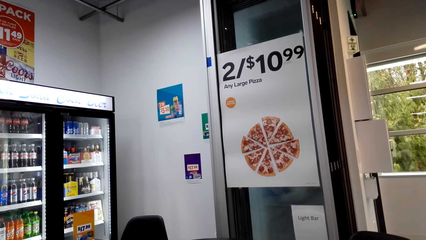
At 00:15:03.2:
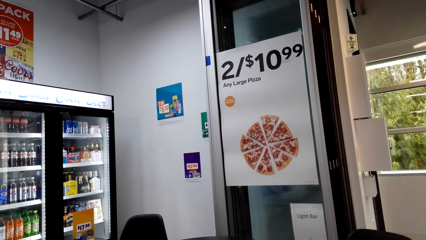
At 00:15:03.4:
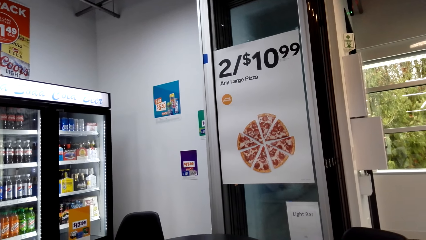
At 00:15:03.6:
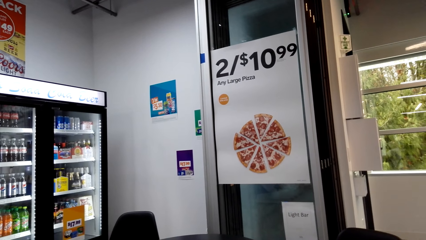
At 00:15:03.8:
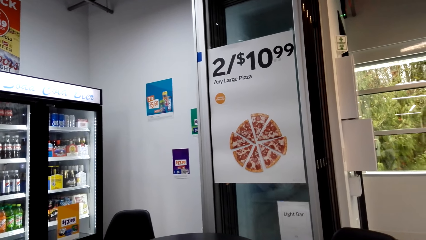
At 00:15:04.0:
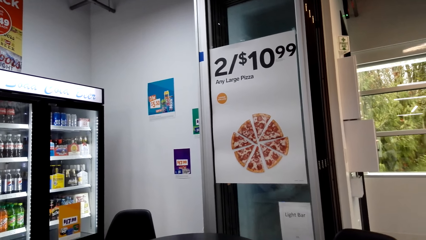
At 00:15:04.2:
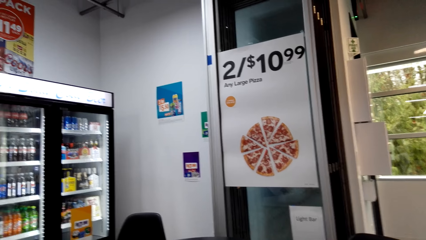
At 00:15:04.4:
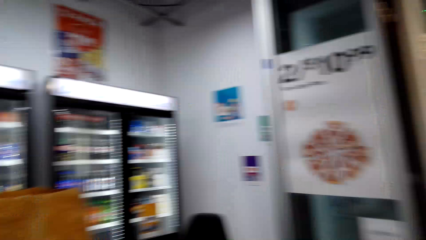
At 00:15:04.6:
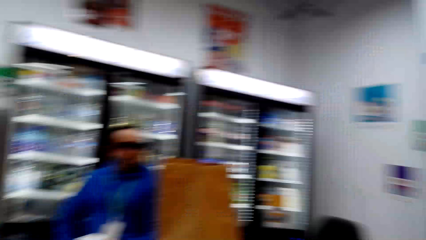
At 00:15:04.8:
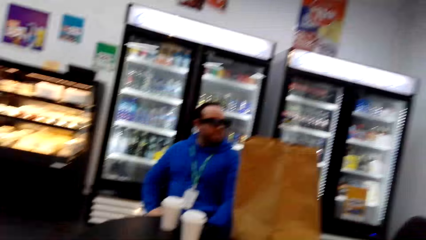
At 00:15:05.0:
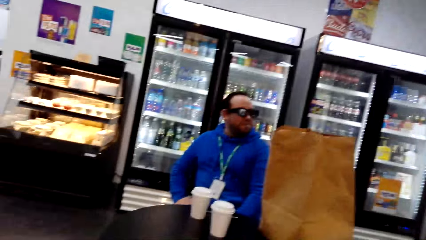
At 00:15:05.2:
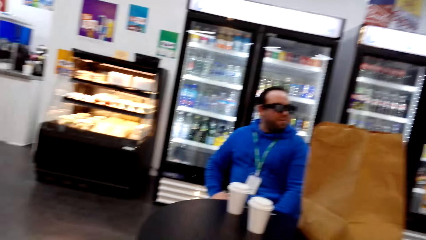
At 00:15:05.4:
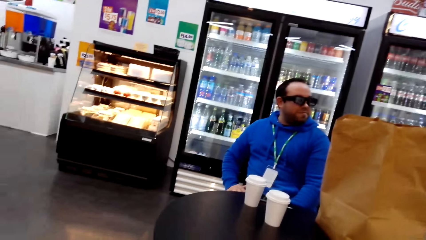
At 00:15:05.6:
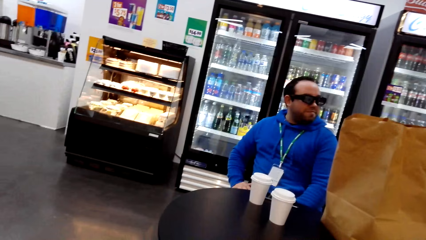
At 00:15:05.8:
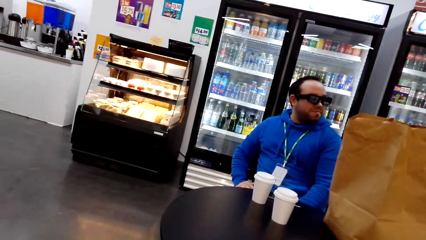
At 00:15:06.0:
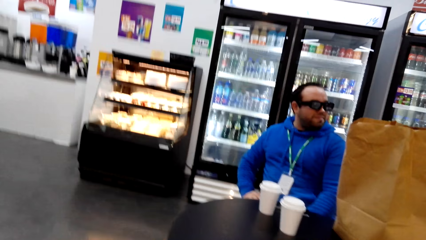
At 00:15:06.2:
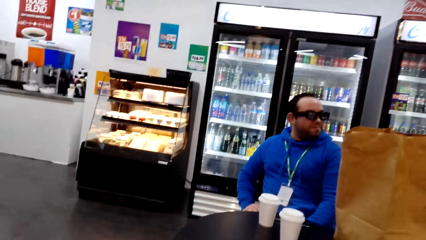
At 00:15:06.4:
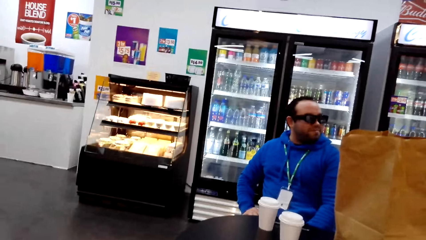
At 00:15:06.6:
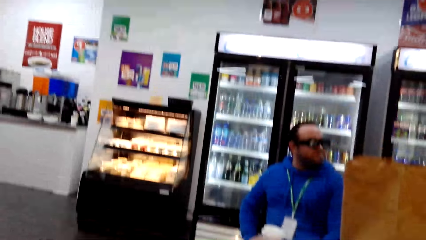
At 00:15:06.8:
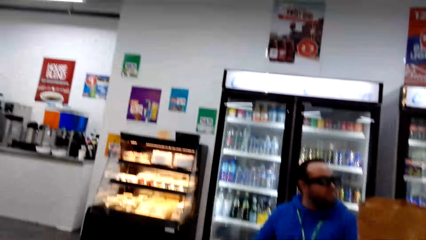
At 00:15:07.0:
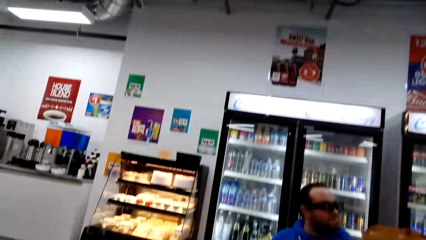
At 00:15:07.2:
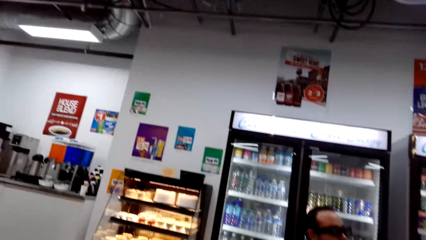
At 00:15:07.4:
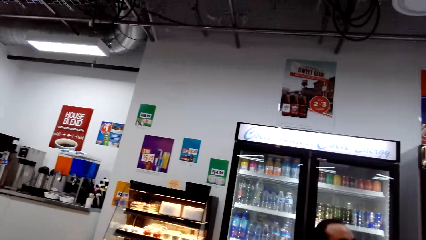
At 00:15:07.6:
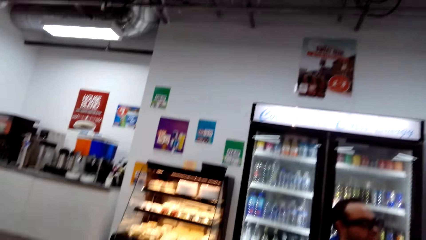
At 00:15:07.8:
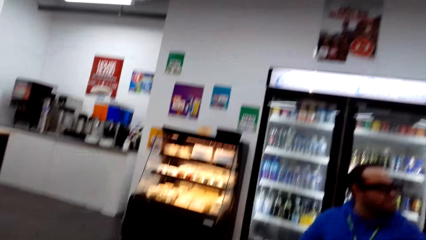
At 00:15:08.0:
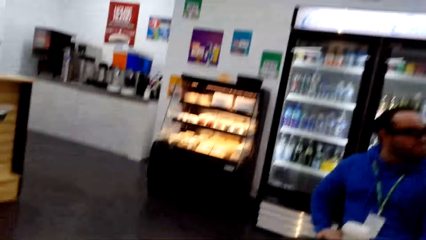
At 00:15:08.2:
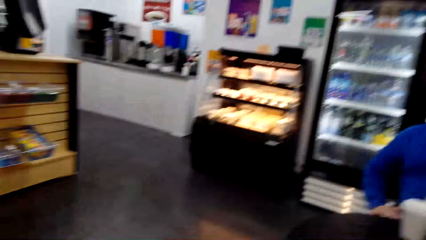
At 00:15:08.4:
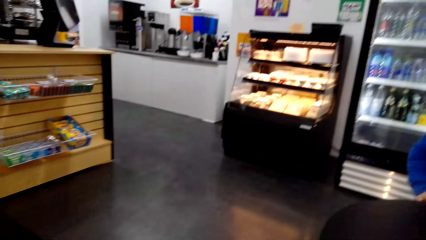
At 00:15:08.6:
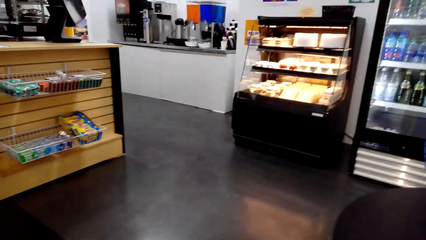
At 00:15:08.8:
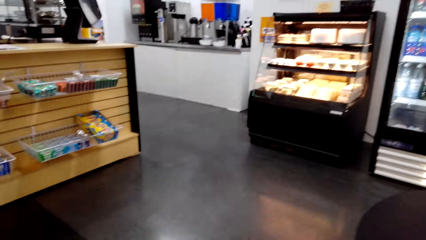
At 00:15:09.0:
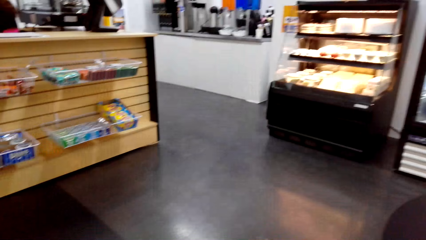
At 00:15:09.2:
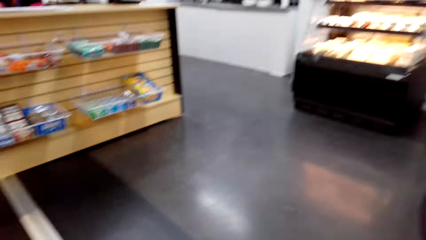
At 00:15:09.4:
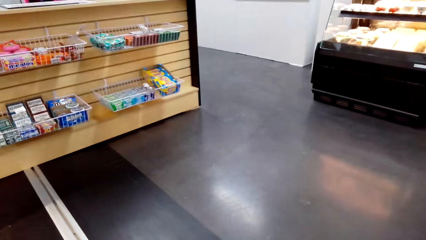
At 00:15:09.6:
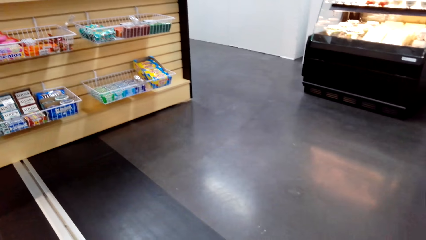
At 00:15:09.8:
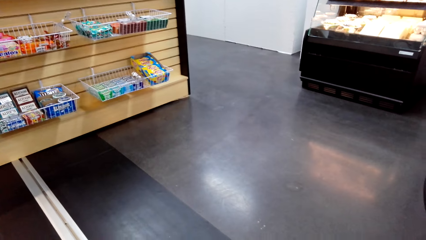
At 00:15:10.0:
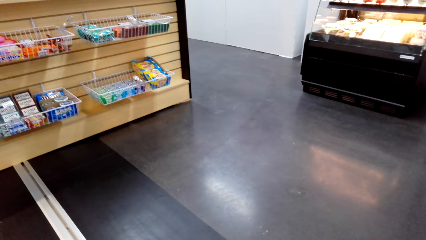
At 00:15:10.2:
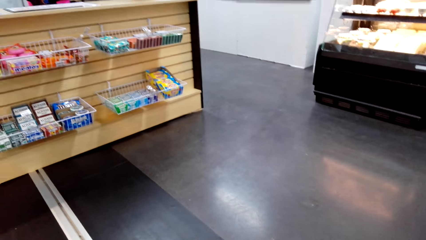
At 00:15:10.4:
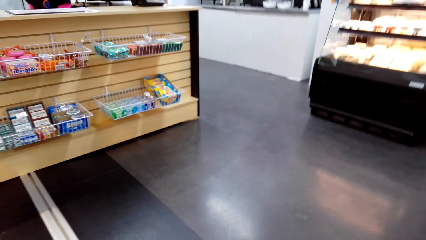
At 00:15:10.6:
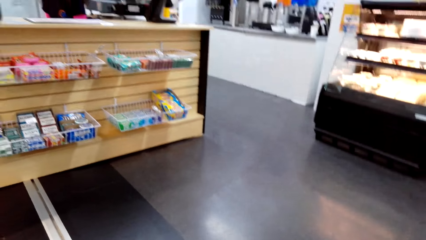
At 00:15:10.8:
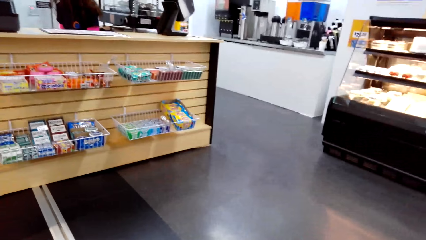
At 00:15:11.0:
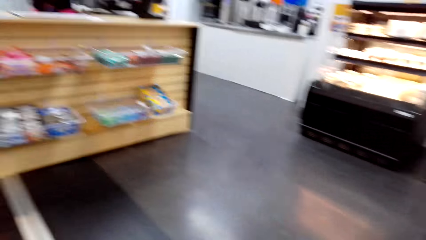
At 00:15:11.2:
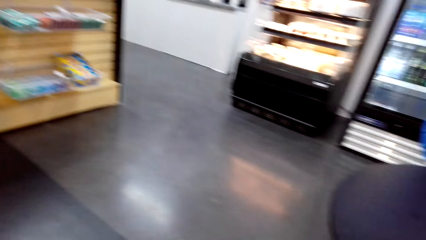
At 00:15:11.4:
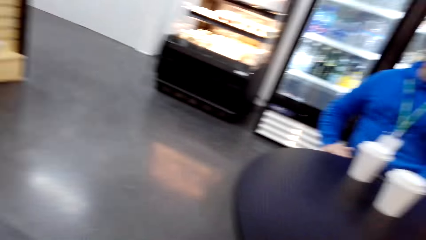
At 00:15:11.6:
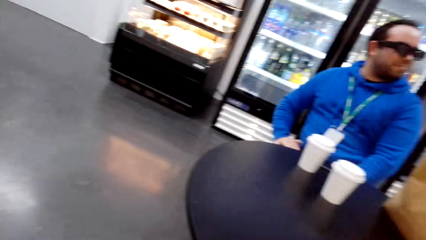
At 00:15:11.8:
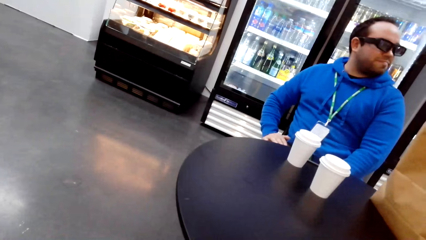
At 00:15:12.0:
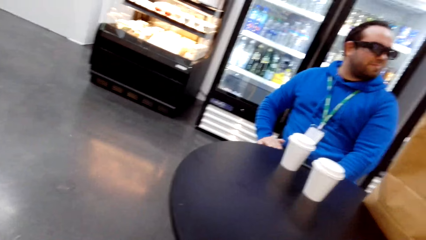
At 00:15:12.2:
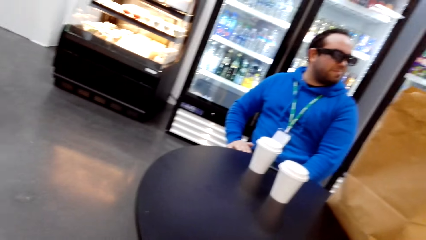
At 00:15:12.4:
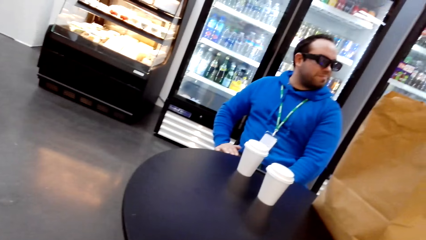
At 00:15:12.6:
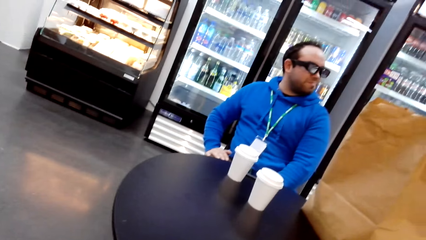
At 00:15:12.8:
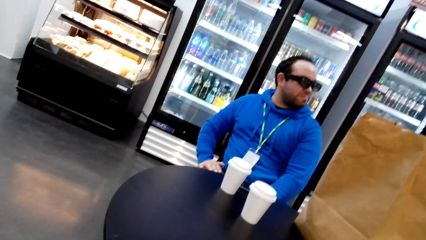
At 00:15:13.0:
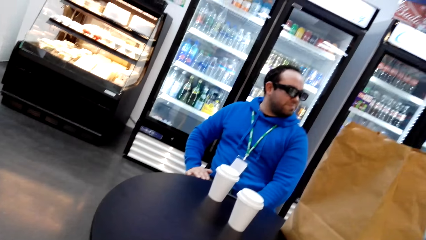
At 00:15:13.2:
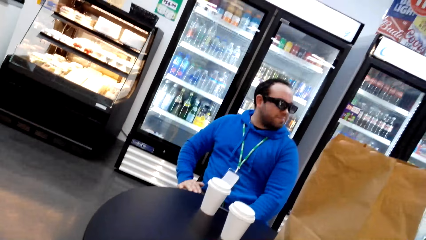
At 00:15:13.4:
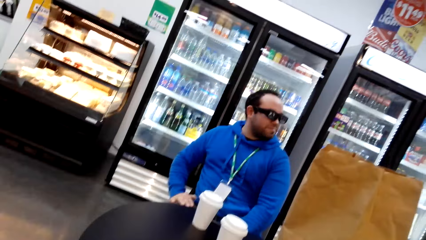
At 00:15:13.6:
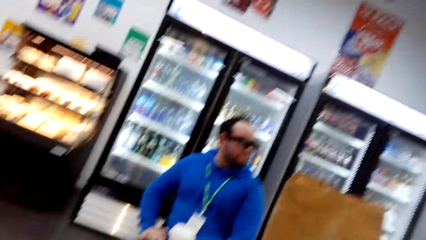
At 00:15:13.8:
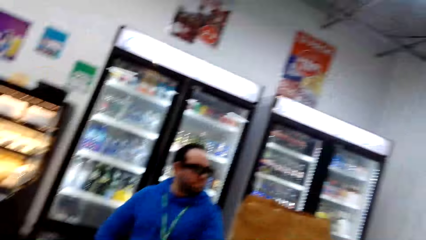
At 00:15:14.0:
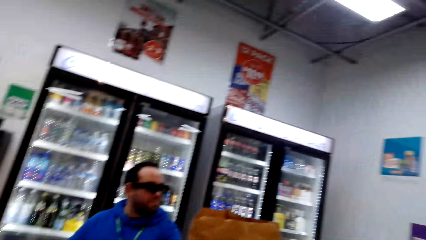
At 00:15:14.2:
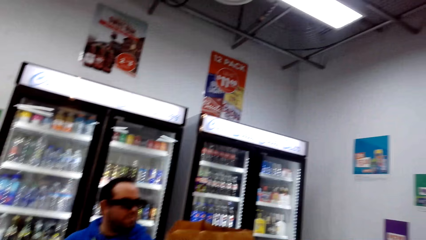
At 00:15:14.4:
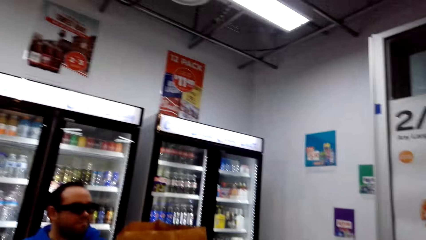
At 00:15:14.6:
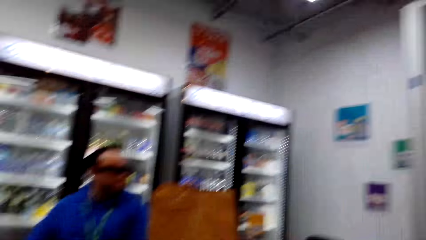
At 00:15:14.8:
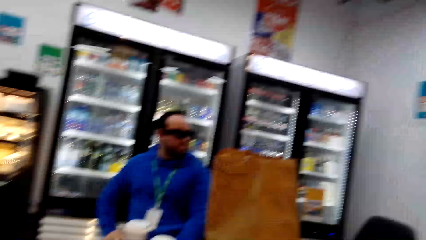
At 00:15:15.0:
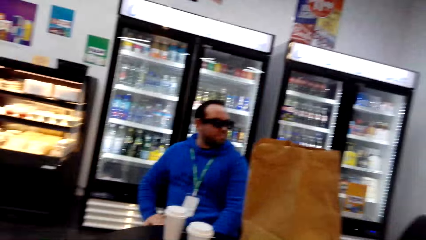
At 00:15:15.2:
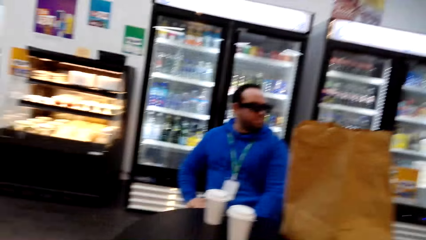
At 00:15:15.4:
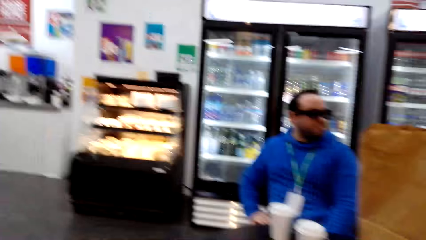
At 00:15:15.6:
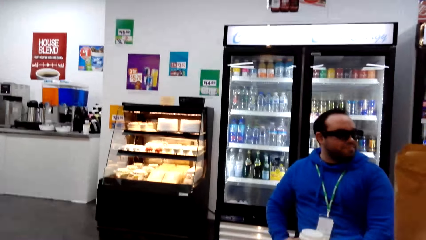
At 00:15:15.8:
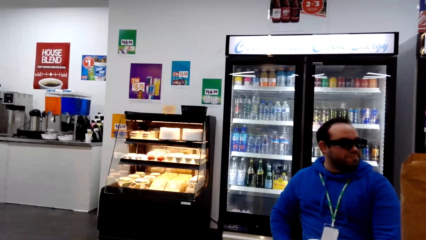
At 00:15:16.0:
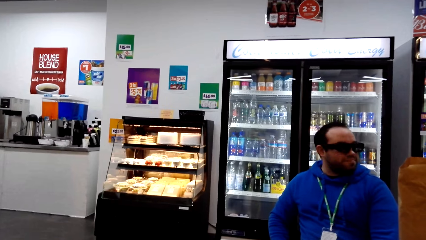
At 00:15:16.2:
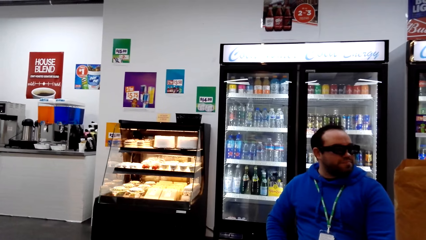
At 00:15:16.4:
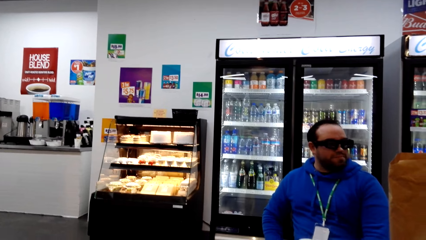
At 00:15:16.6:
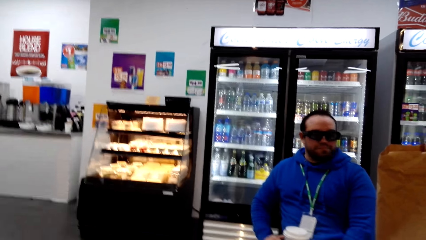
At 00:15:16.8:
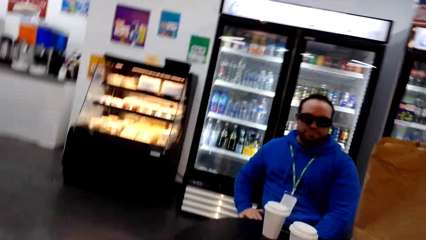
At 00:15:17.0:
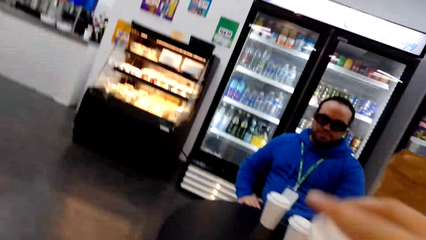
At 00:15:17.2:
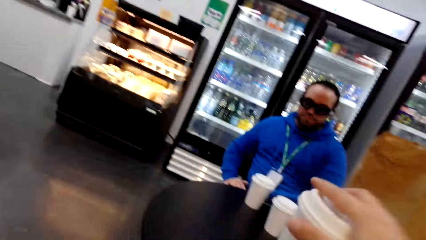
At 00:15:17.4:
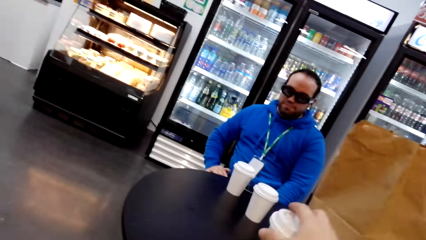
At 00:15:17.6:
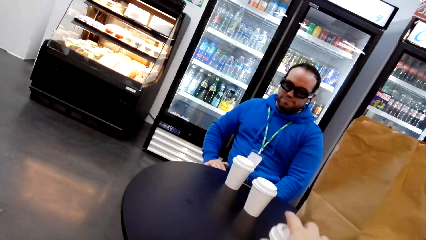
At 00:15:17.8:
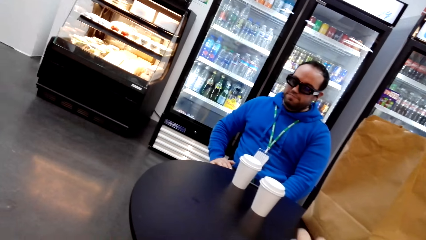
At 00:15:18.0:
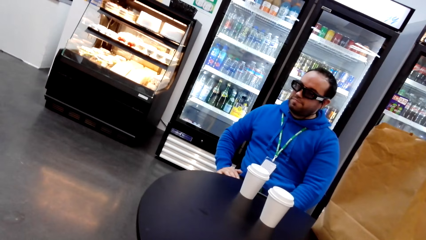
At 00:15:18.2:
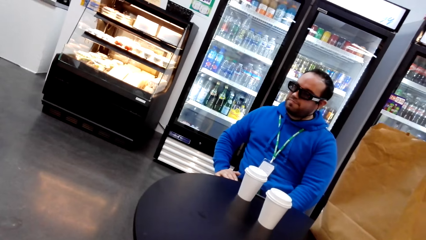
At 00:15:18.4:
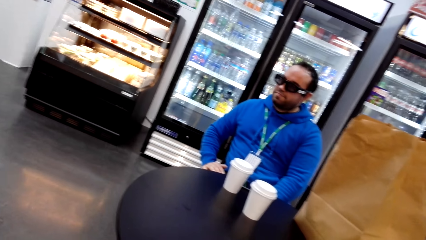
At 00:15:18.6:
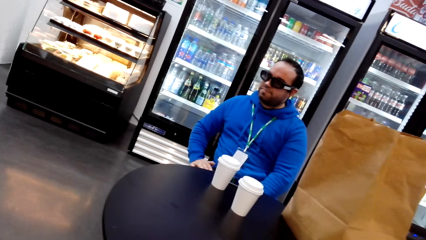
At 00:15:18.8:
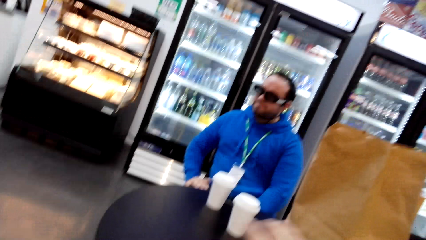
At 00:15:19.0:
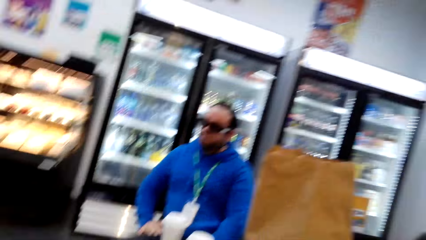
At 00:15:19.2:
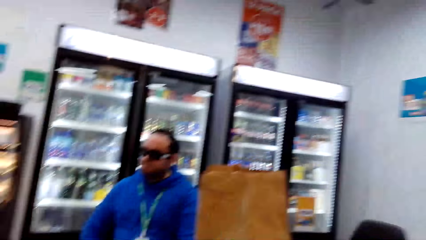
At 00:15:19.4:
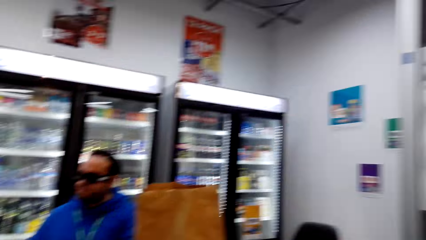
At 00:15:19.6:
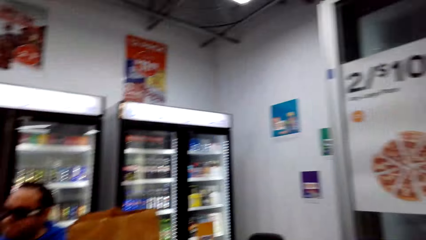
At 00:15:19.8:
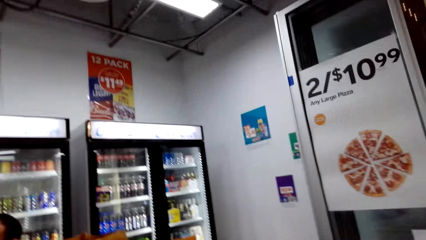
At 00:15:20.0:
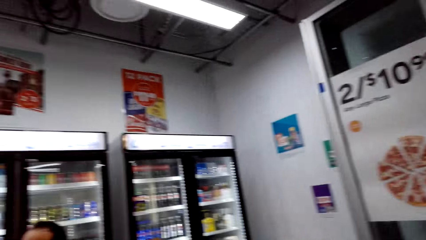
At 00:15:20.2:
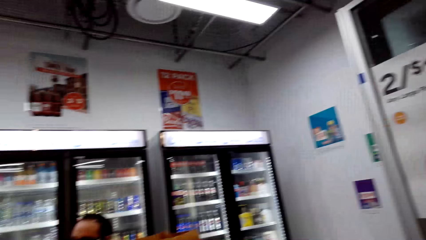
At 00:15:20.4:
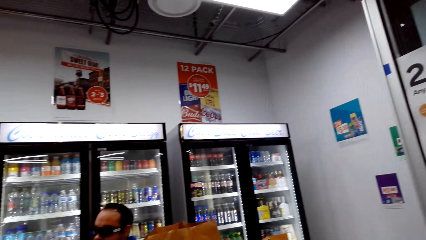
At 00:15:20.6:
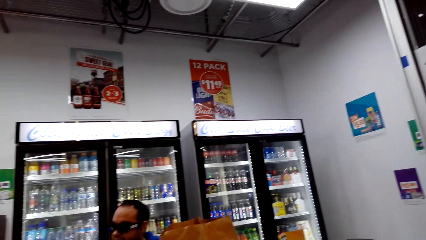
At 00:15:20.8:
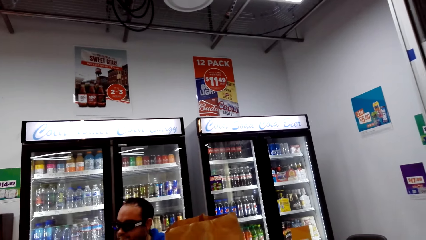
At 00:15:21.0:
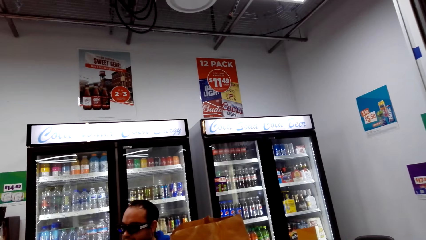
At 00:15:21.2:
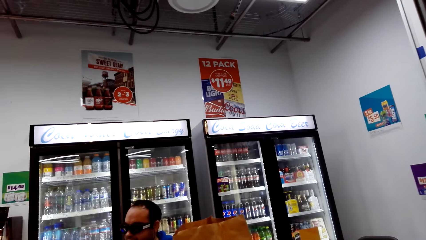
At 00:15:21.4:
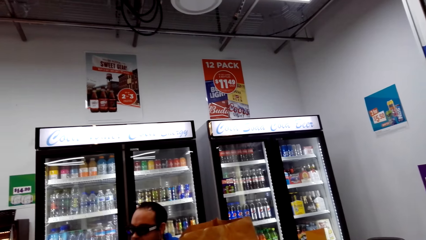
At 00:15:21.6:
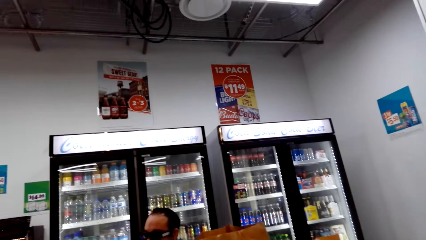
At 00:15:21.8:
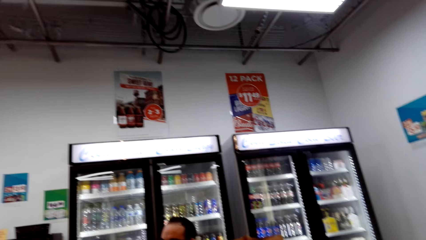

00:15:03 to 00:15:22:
The camera wearer looks around. They look around repeatedly. They put a cup on the table. They look around.
